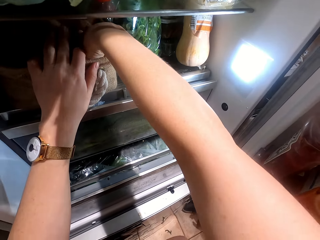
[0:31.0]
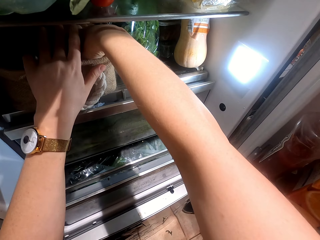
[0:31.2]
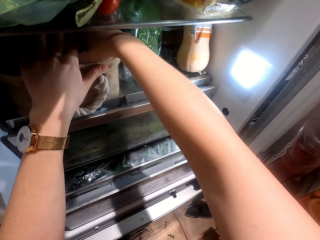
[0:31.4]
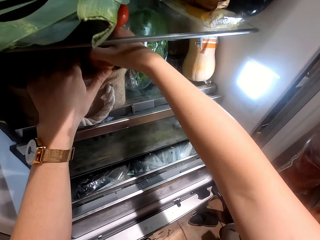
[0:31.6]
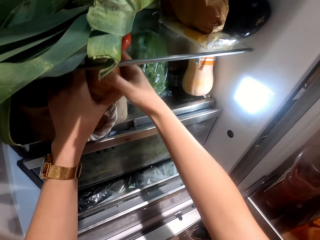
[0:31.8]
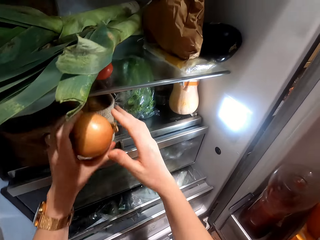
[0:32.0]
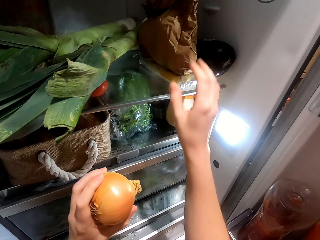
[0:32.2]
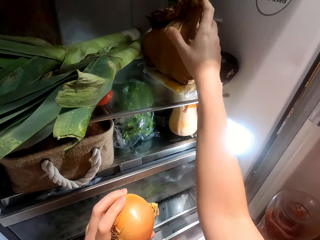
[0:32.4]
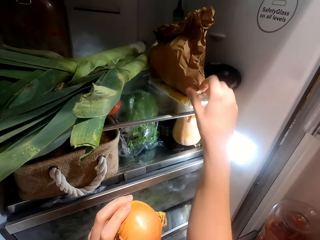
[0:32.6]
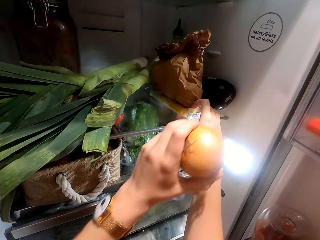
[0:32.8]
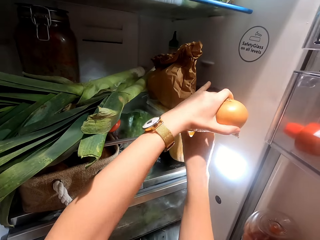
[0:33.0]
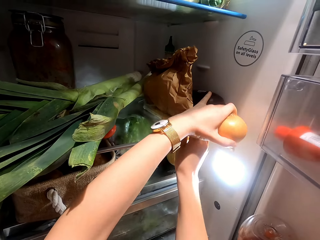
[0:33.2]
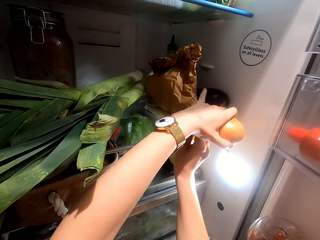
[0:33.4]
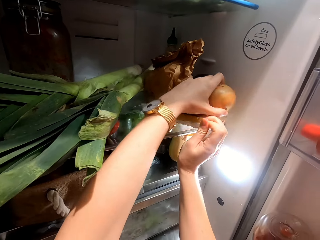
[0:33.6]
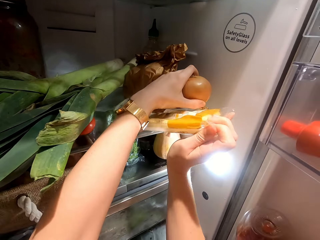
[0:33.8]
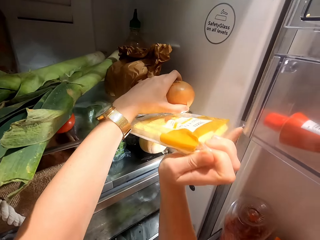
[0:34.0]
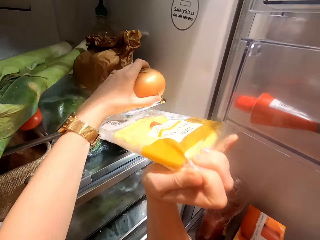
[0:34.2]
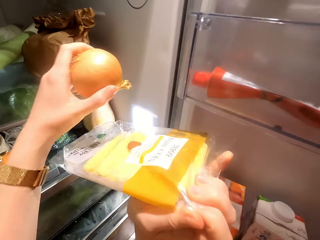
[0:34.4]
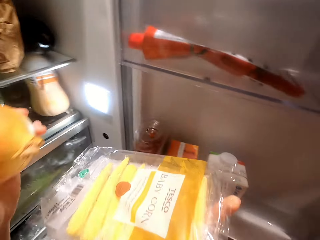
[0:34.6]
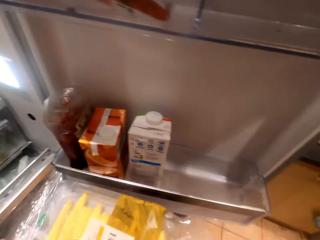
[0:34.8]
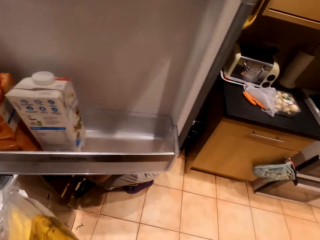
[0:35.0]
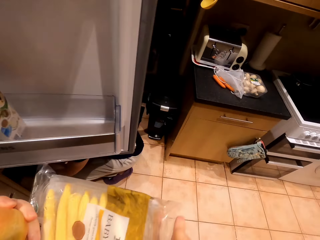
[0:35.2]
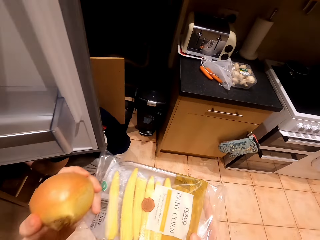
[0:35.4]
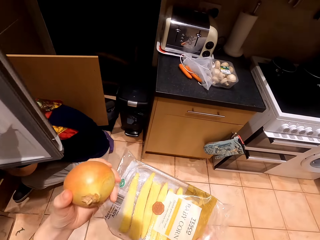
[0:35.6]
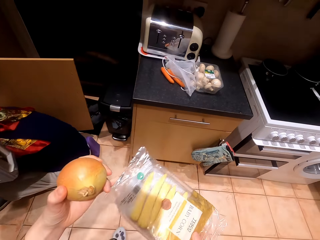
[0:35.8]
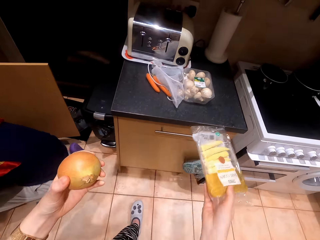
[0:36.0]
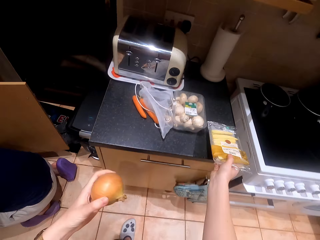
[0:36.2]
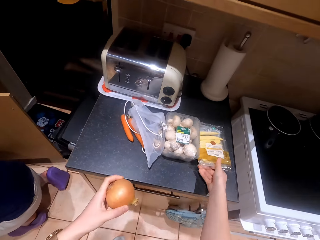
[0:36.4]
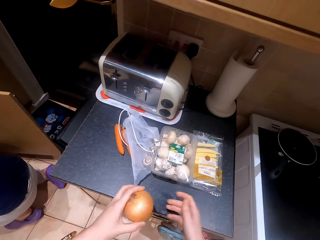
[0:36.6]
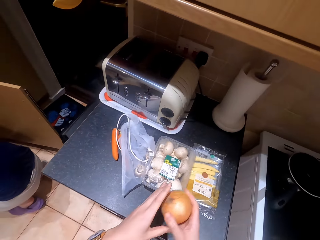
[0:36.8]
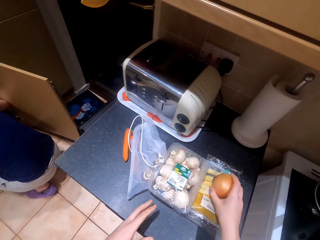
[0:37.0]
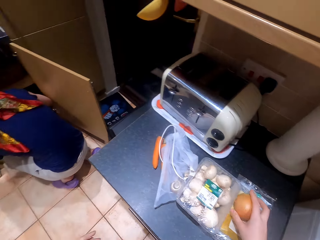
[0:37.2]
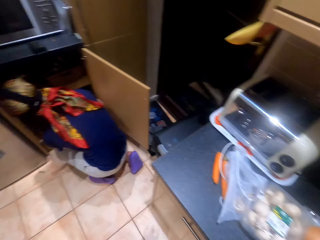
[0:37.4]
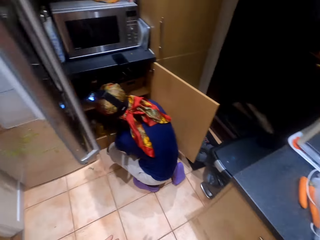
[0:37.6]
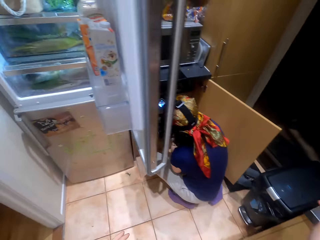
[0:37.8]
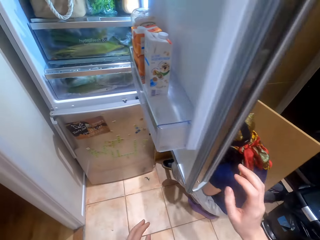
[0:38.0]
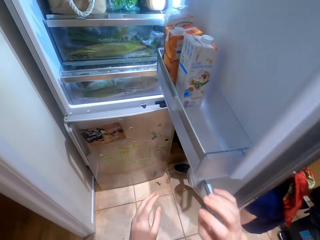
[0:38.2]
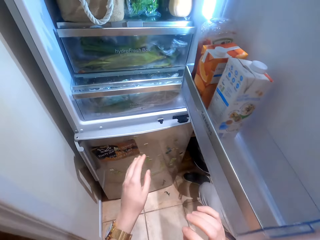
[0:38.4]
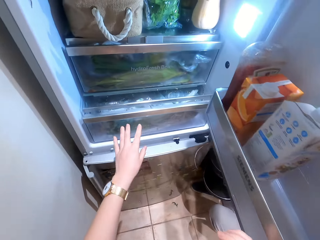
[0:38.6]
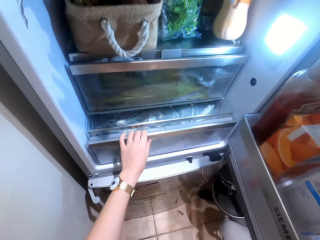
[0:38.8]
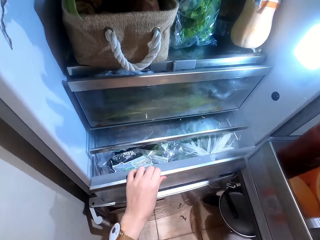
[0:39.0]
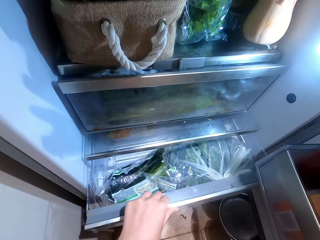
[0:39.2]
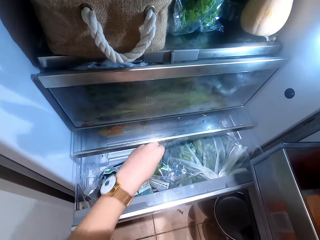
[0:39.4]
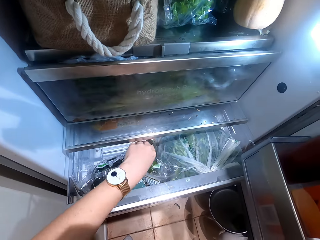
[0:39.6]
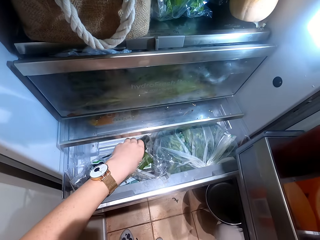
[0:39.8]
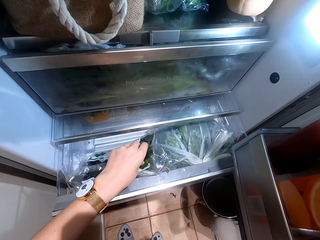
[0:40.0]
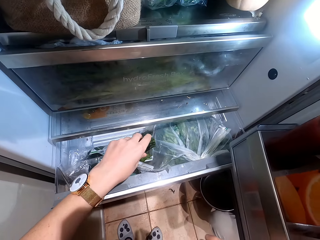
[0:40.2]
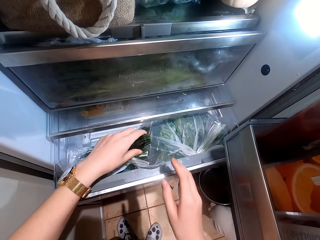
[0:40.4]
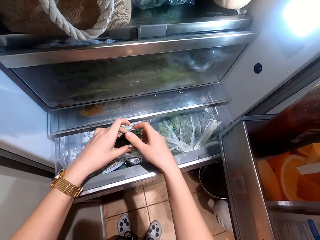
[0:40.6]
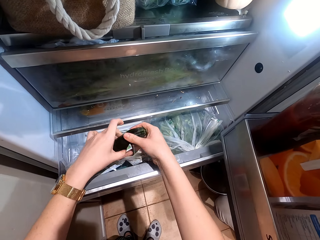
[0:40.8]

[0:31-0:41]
The camera wearer picks onions. They pick the package, drop the package, and drop the onions. They open the fridge drawer.

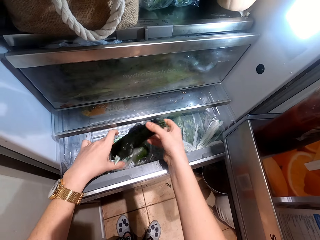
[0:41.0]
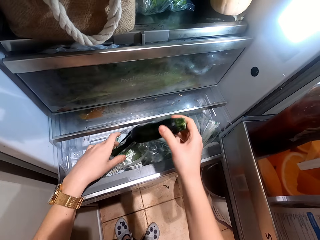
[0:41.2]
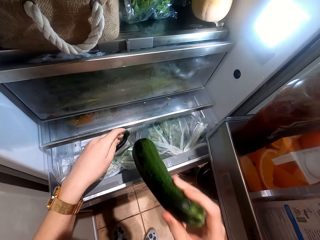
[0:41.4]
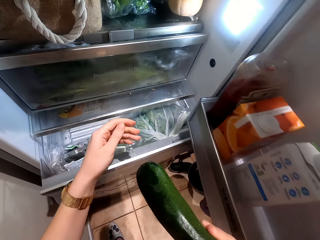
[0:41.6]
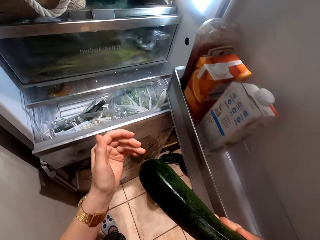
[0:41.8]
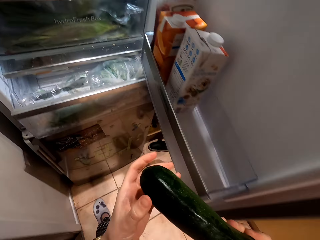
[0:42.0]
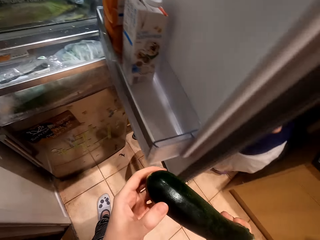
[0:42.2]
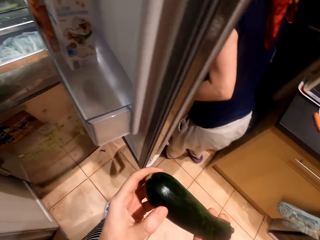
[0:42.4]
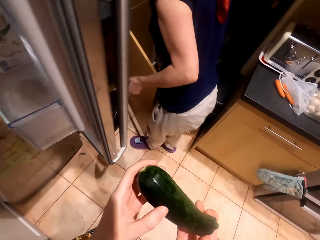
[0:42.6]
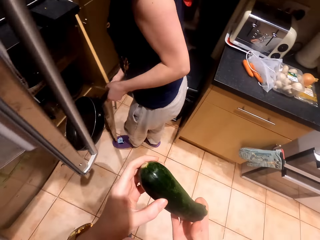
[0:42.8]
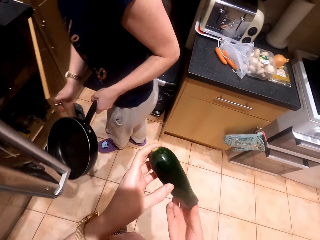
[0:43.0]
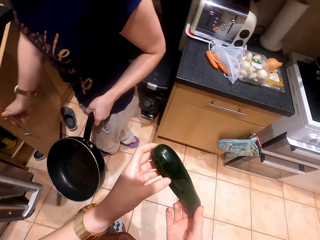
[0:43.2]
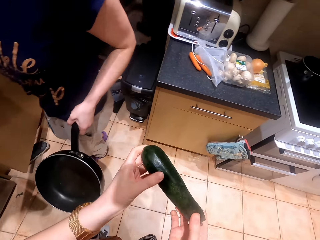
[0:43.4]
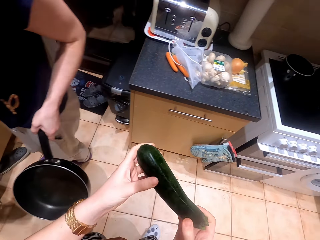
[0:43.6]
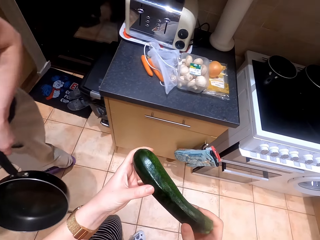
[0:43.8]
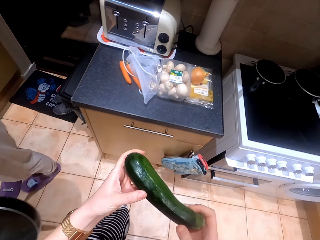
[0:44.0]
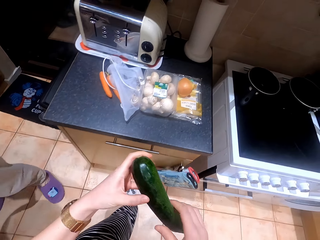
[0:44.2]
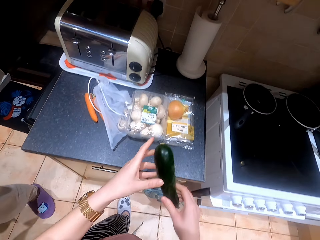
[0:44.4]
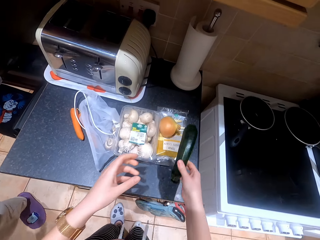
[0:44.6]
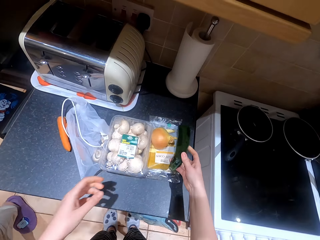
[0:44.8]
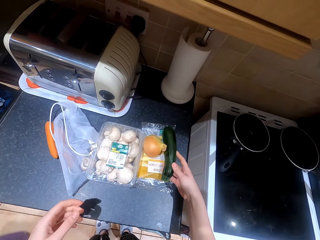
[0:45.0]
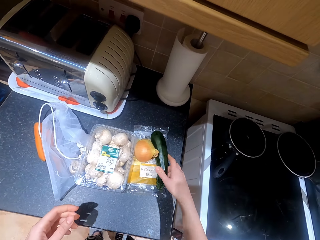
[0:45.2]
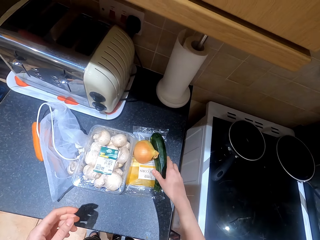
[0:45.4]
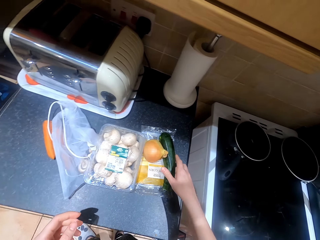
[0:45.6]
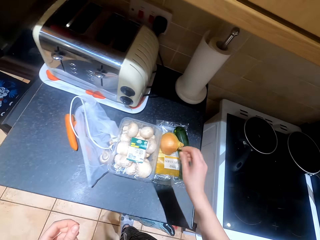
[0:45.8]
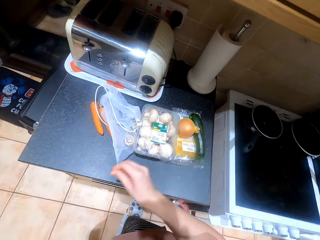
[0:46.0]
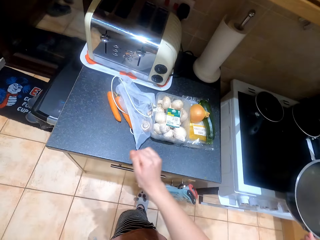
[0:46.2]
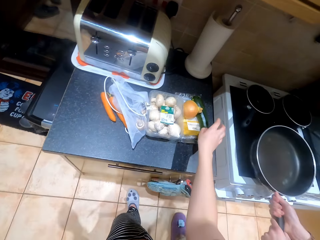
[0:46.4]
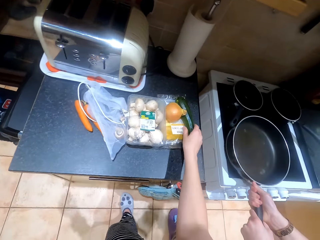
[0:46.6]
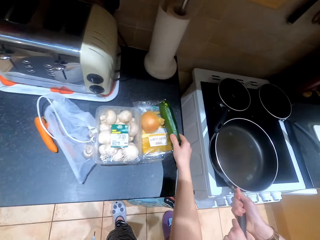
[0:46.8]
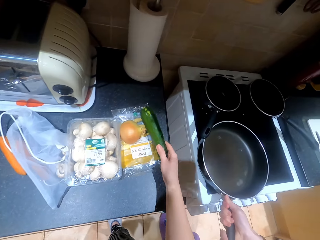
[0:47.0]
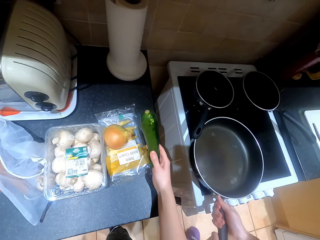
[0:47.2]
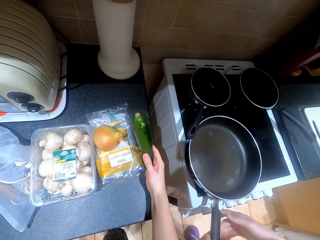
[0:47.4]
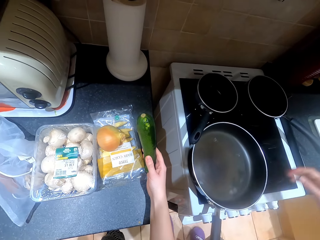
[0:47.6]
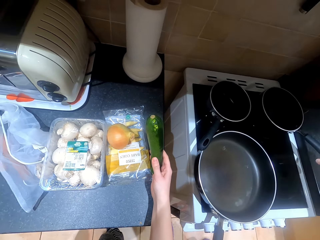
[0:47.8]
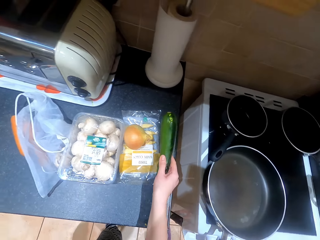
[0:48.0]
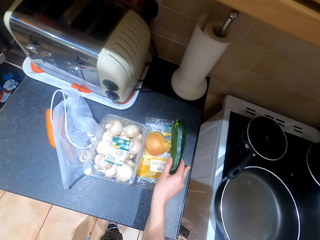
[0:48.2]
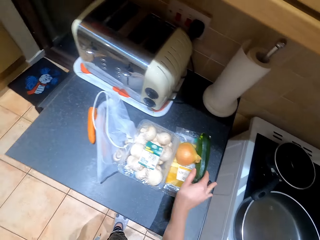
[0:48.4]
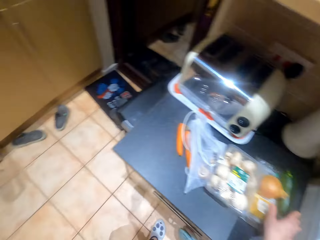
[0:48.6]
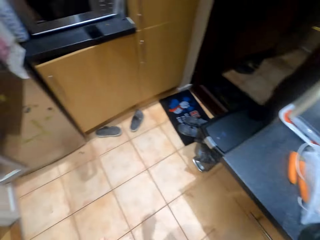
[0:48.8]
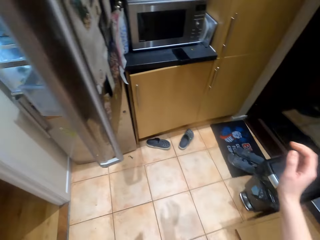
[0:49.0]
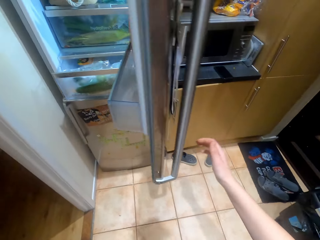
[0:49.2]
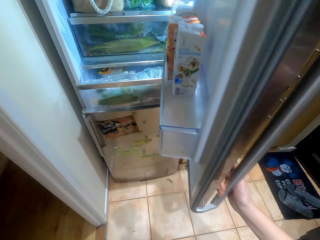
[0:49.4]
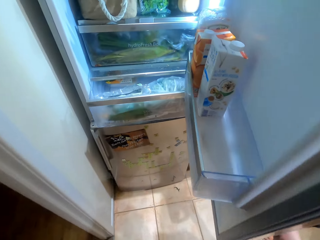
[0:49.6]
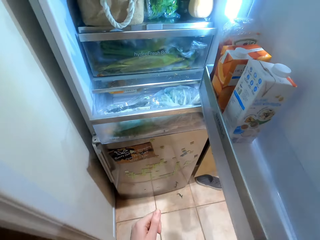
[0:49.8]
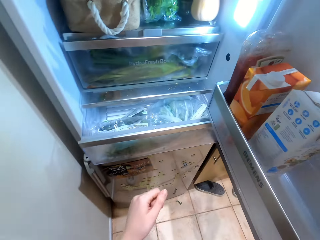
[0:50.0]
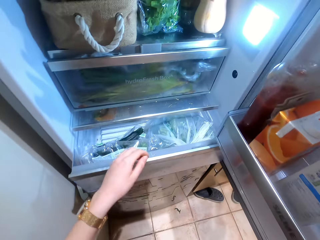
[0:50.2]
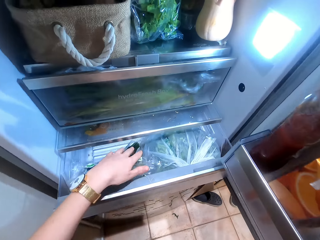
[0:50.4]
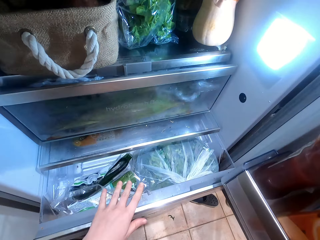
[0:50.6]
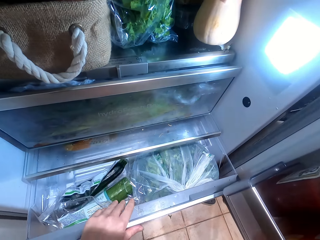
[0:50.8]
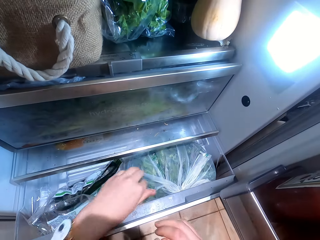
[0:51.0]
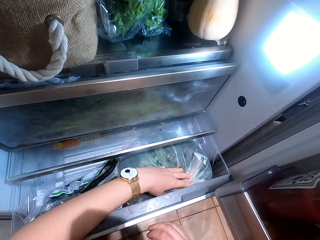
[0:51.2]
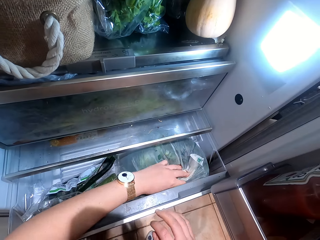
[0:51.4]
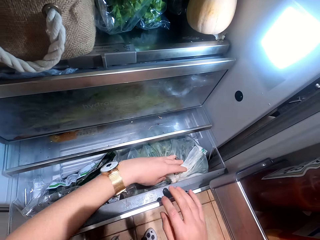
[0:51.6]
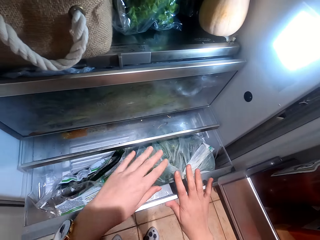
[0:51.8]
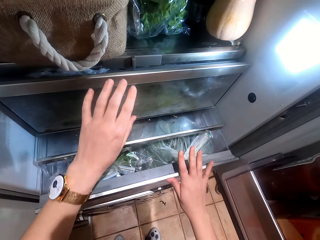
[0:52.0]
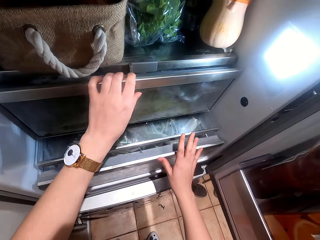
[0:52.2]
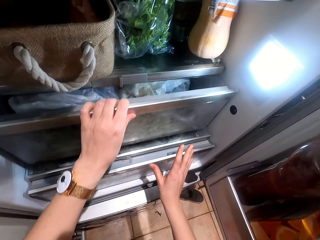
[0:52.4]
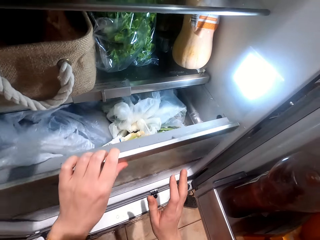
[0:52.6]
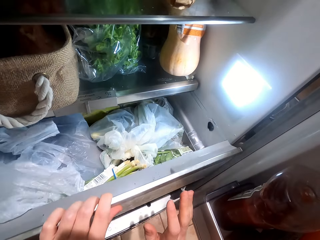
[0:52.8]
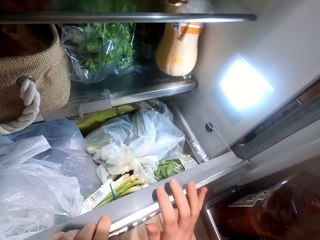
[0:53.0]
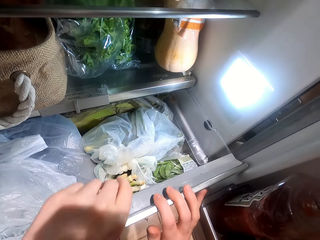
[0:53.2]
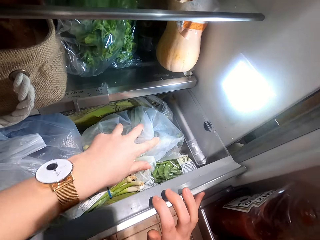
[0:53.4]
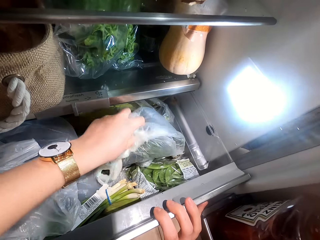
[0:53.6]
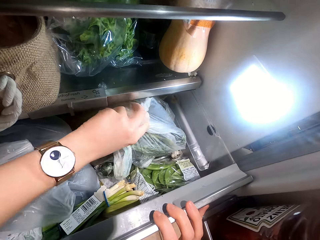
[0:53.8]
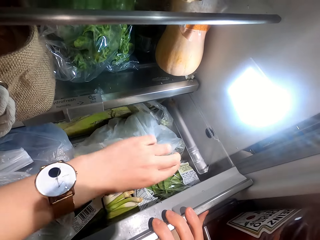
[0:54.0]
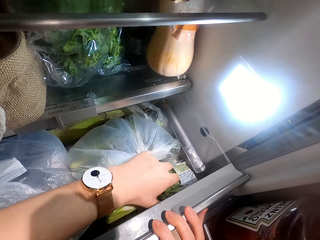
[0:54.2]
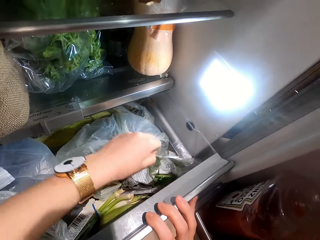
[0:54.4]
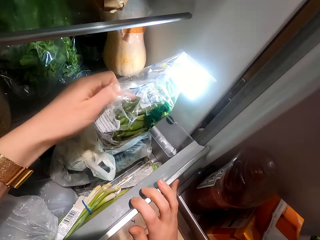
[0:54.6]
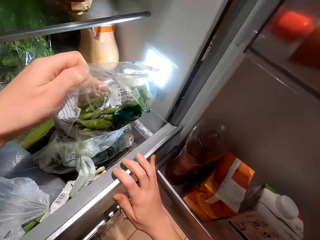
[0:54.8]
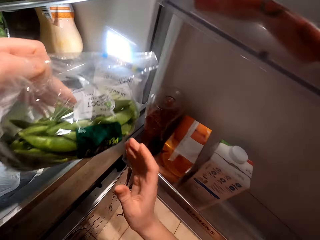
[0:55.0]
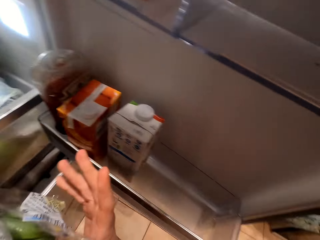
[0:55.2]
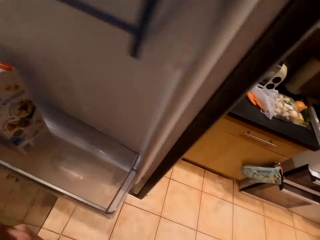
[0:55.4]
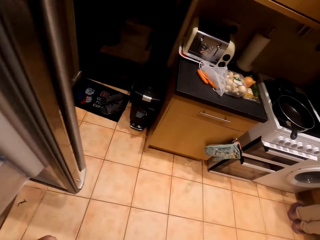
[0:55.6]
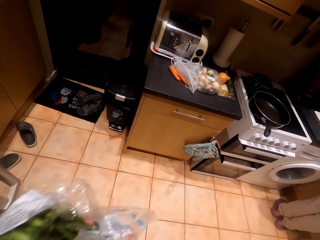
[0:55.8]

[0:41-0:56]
The camera wearer picks the cucumber. They converse with a woman. They put the cucumber on the table. They pick the cucumber. The woman puts the pan on the cooker. The camera wearer holds the fridge. They close the fridge drawer. They open the fridge drawer. They hold the package. They pick the pepper.
